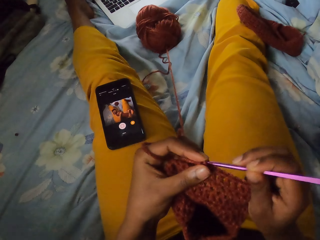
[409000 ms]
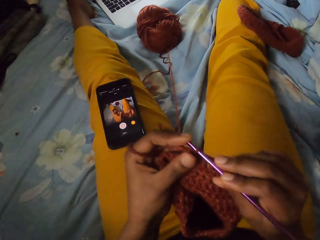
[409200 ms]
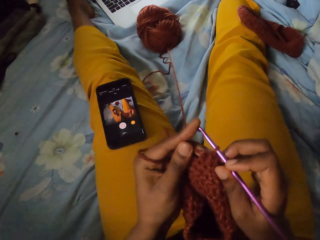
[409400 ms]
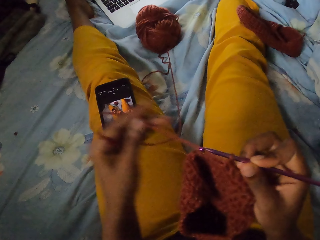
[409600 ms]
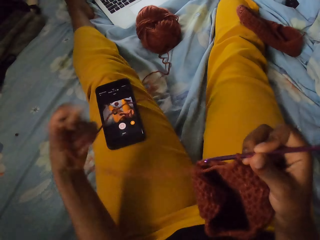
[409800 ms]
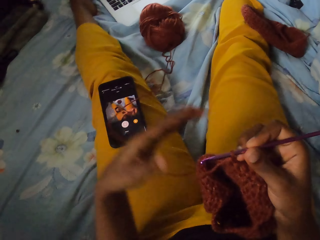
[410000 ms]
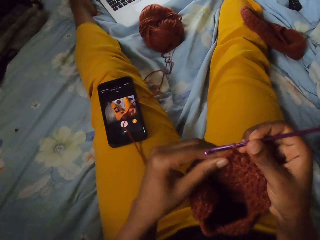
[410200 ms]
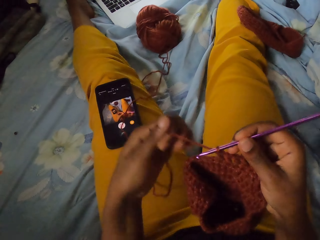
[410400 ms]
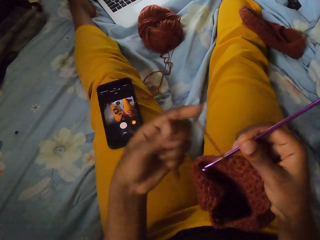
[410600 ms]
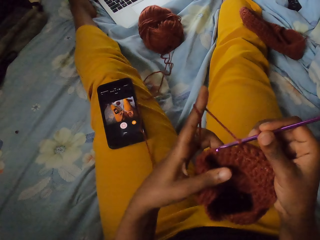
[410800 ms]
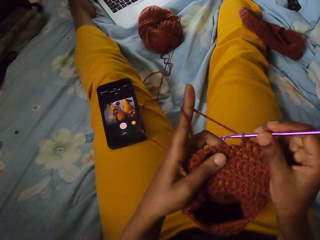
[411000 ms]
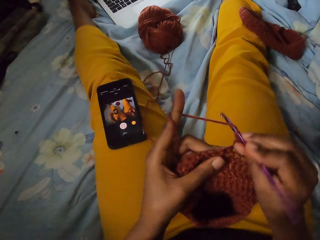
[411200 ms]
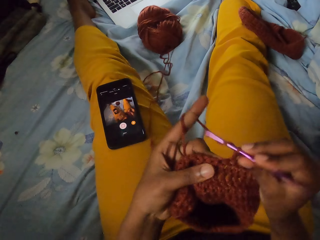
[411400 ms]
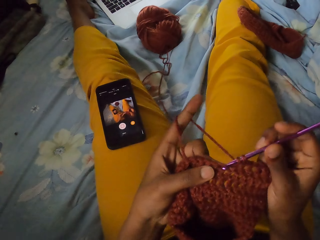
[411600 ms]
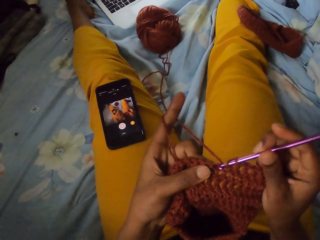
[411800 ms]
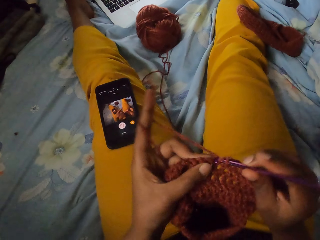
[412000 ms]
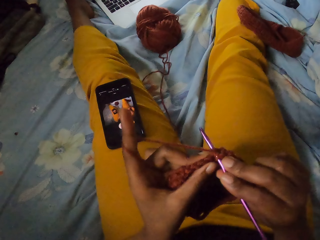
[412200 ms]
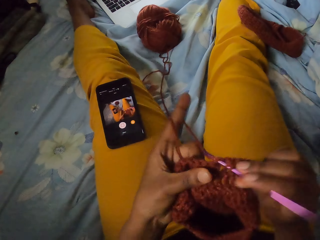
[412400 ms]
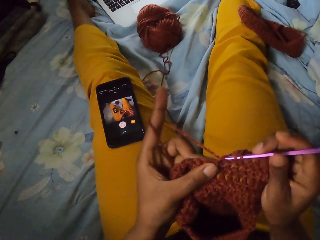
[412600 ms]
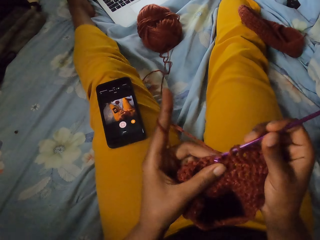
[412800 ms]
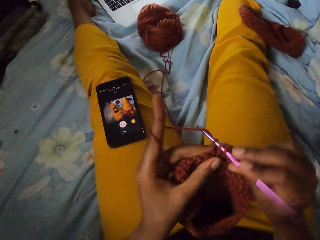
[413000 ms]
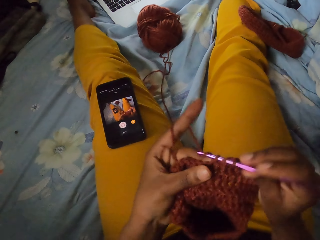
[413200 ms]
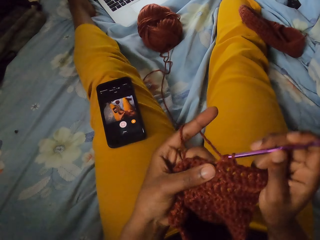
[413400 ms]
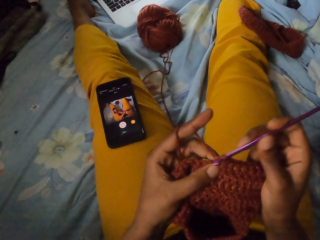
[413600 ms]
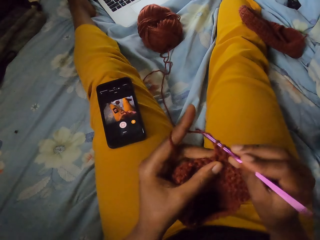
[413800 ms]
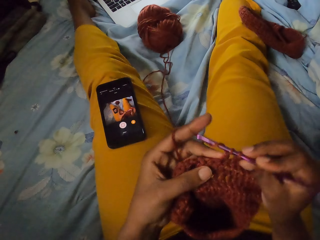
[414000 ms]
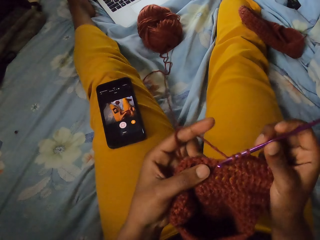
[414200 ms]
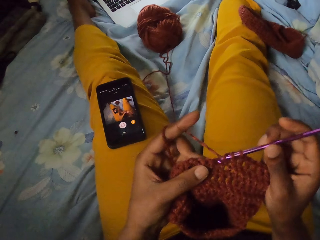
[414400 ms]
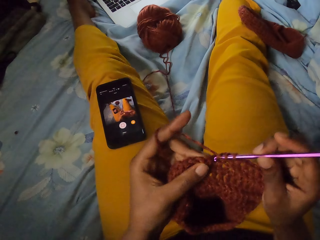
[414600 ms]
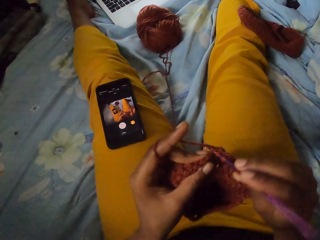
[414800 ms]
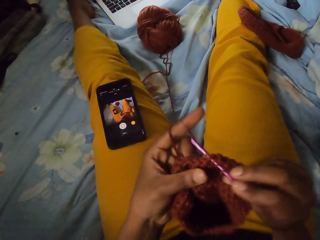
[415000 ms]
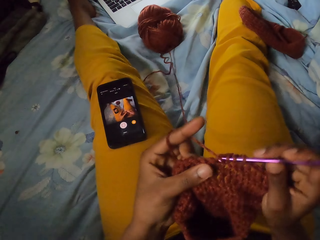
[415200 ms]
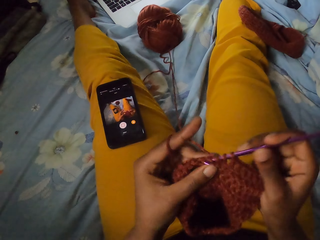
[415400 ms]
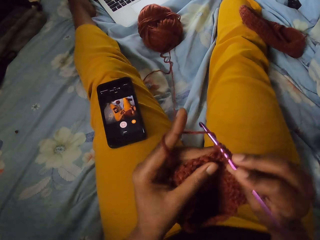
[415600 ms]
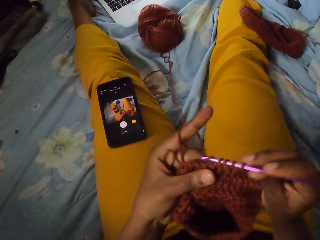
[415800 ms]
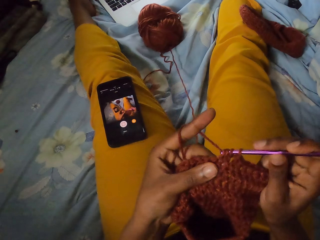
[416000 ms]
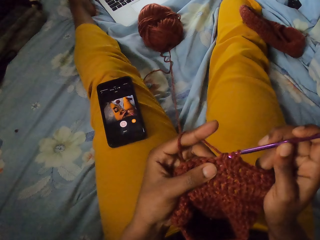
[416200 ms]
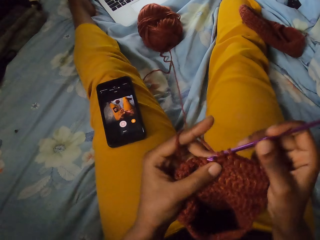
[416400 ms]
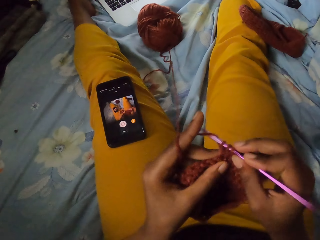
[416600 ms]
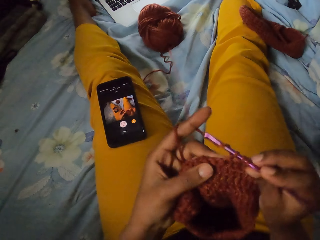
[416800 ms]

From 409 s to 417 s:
The camera wearer crochets the wool craft with the crochet hook in her right hand and the strand of wool in her left hand. She pulls the strand of wool from the wool craft with her left hand. She drops the strand of wool on her leg with her left hand. She wraps the strand of wool around the finger of her left hand. She holds the wool craft with both hands. She crochets the wool craft with the crochet hook in her right hand and the strand of wool in her left hand.

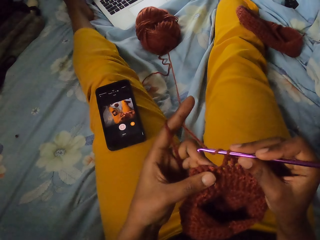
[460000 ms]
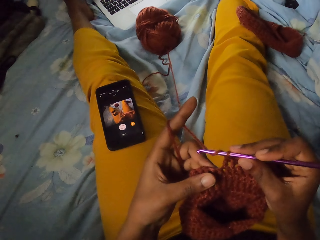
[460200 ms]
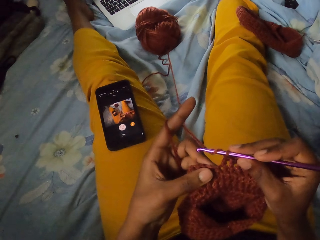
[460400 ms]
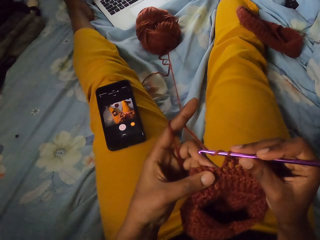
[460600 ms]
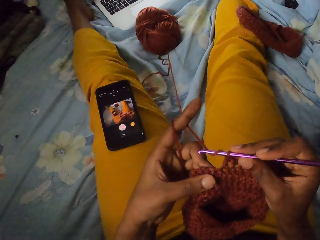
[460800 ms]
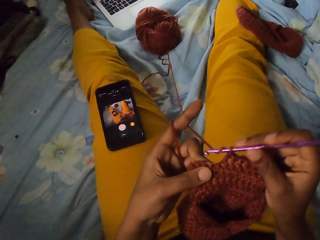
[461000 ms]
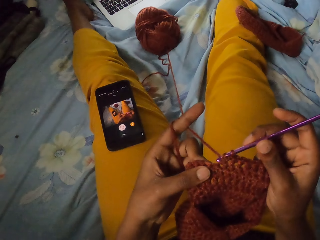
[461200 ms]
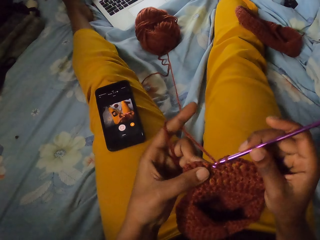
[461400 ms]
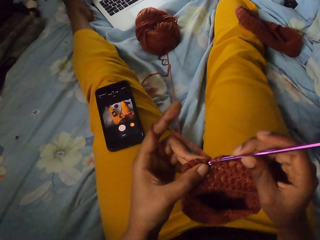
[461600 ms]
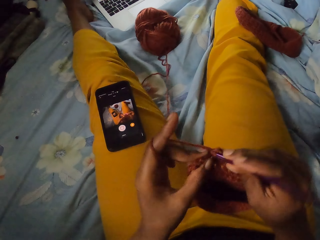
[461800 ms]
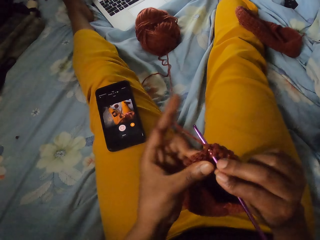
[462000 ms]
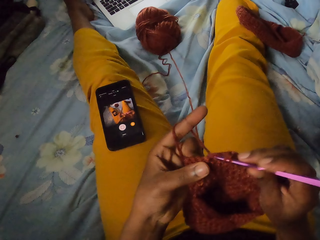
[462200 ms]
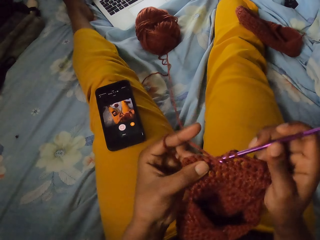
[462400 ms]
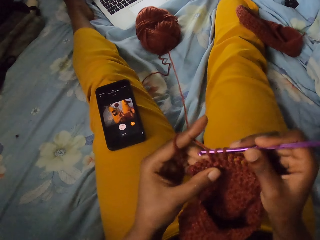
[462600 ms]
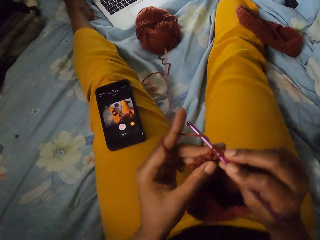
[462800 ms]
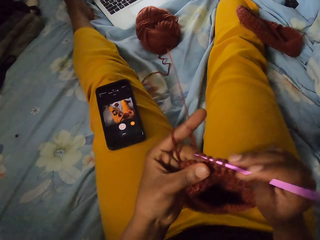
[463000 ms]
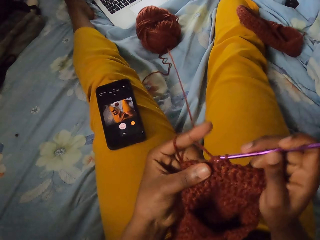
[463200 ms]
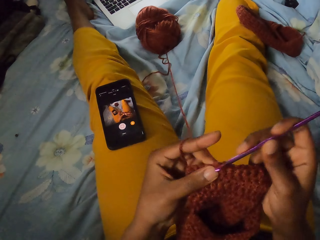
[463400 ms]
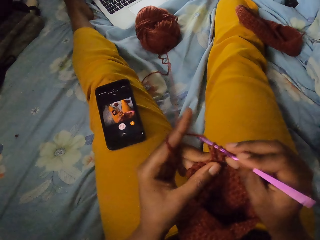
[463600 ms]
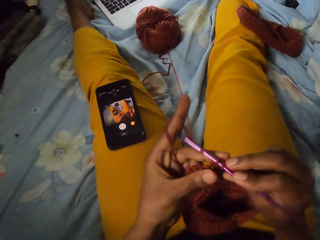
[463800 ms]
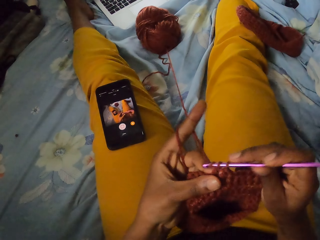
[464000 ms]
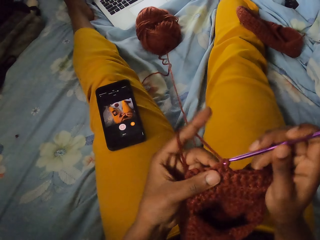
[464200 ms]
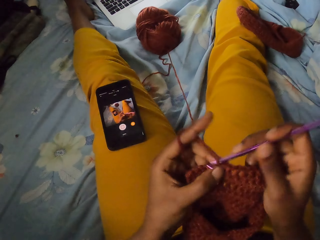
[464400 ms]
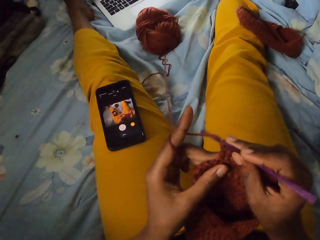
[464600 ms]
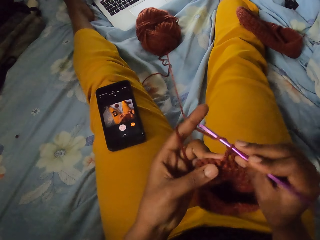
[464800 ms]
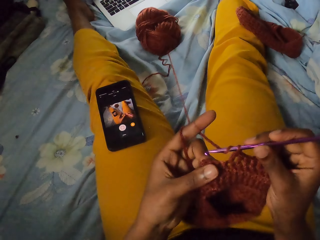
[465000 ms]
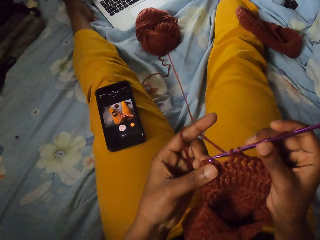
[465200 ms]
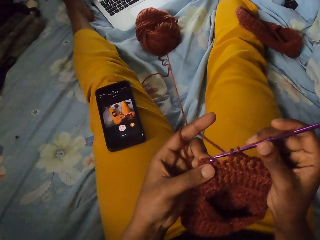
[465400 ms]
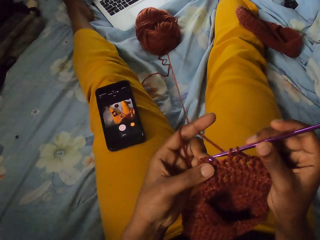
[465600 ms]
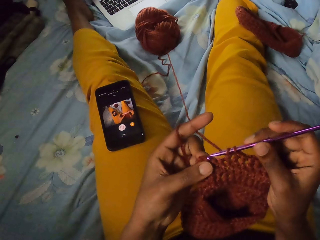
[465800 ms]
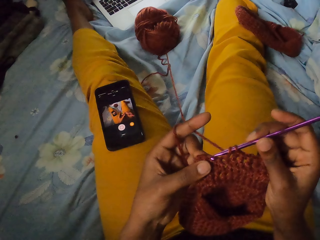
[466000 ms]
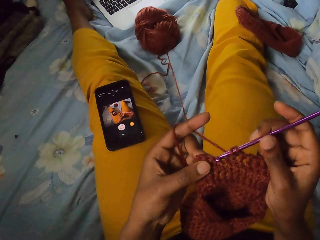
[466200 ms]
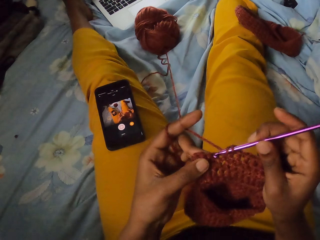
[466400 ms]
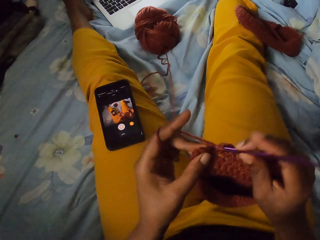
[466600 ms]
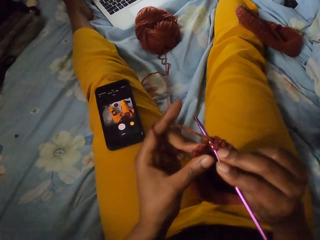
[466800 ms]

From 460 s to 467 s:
The camera wearer crochets the wool craft with the crochet hook in her right hand and the strand of wool in her left hand.

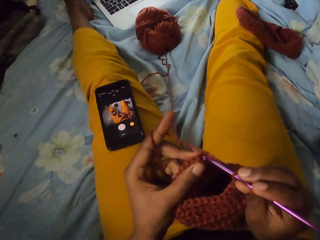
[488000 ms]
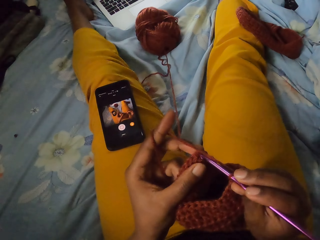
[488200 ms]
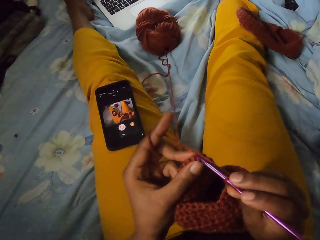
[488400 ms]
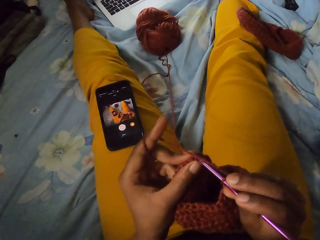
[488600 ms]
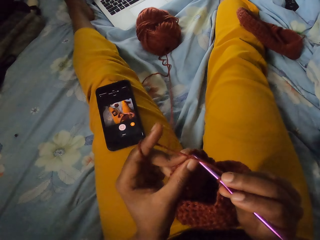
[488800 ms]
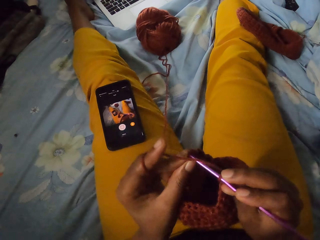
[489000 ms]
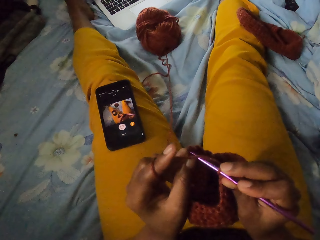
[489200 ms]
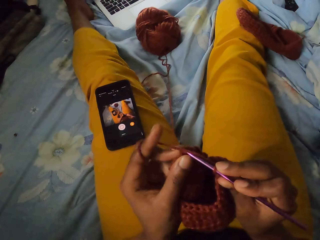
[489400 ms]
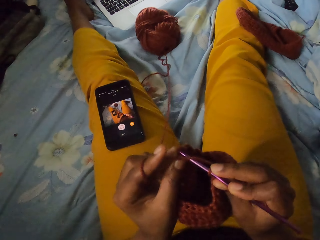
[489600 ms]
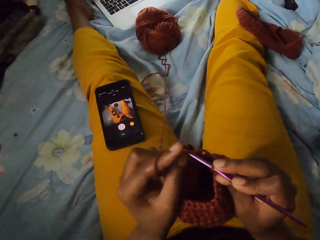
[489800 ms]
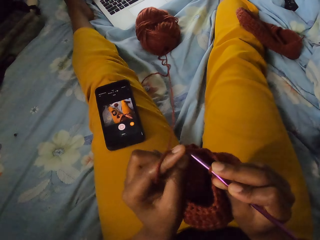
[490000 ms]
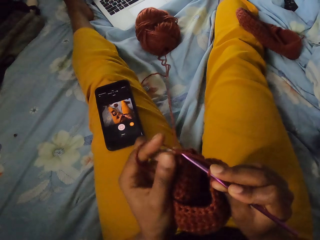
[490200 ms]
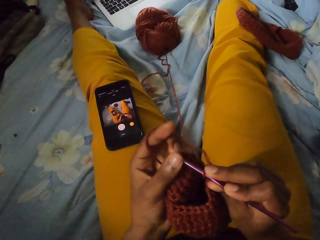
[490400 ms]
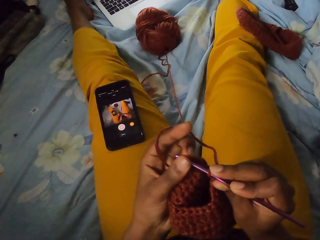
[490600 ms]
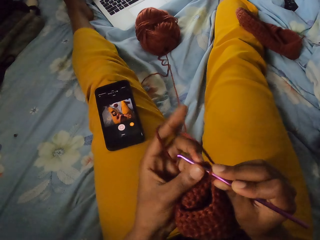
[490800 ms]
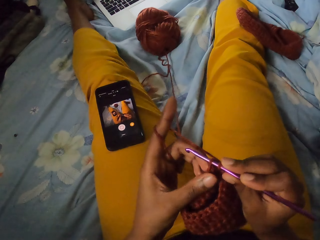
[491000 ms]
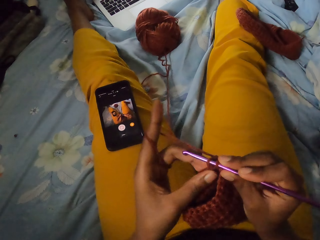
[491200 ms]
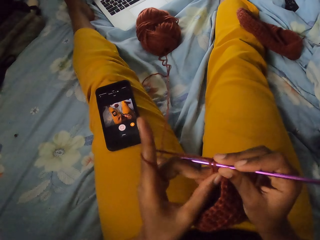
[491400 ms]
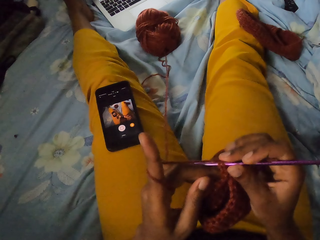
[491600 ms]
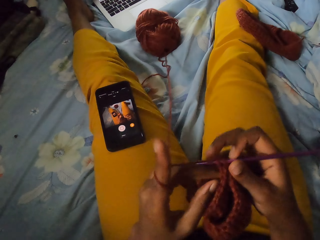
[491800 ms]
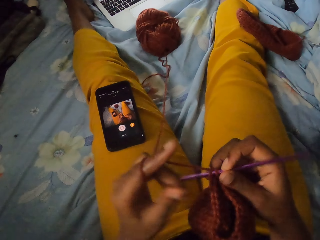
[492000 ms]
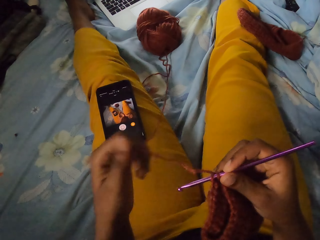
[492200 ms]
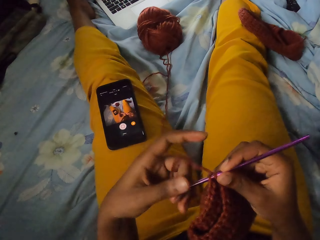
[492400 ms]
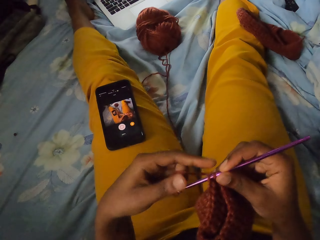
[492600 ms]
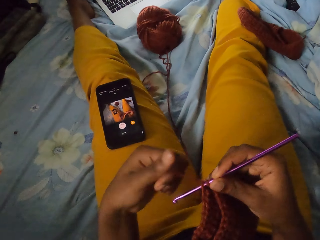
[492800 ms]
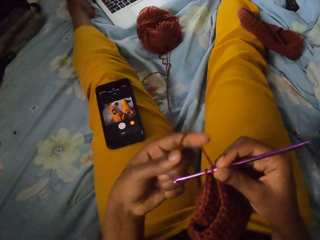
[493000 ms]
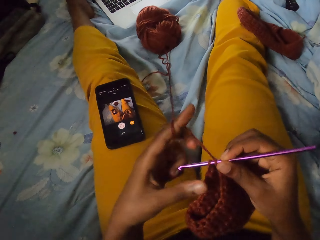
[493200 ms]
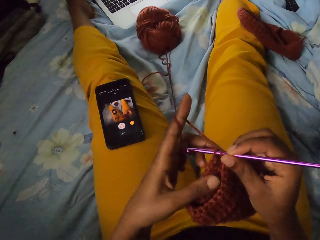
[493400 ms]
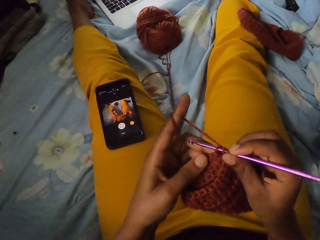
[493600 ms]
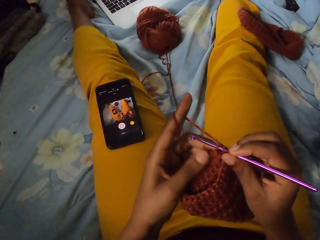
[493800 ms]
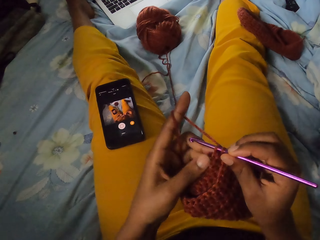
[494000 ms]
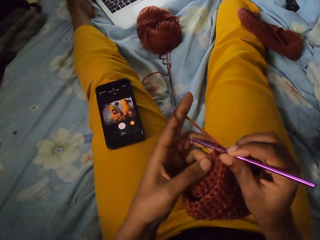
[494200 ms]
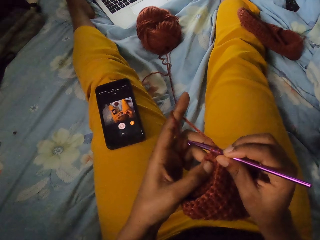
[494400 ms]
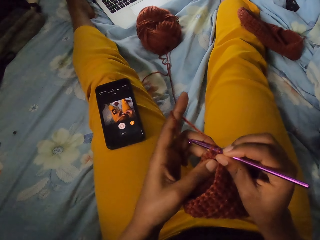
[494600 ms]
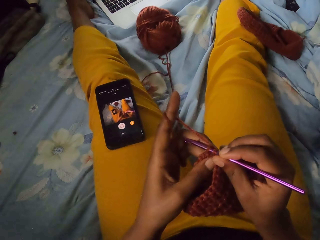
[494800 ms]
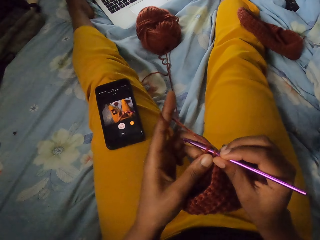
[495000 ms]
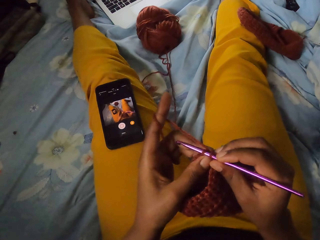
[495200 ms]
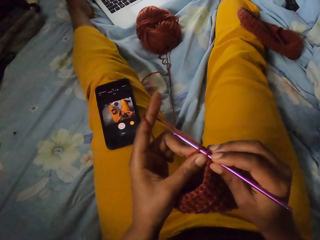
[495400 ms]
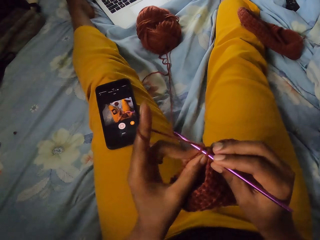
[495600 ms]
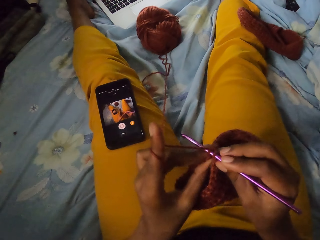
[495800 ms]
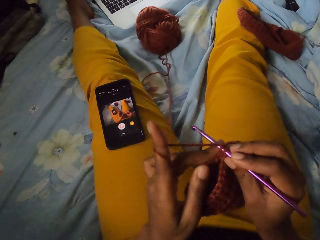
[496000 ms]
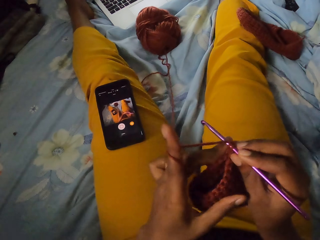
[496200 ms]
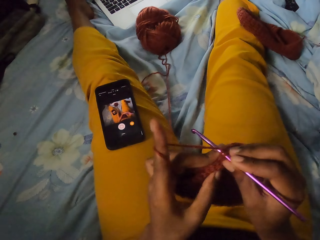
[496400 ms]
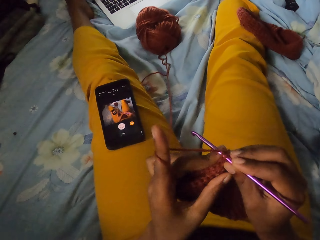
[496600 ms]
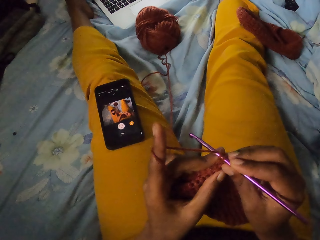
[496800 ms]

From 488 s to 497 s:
The camera wearer crochets the wool craft with the crochet hook in her right hand and the strand of wool in her left hand. She holds the wool craft with her right hand. She adjusts the strand of wool with her left hand. She holds the wool craft with both hands.
